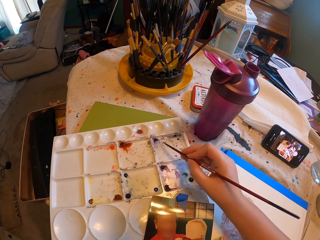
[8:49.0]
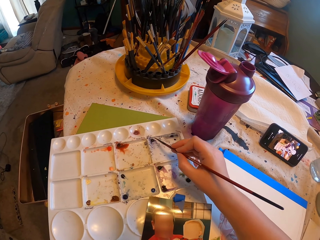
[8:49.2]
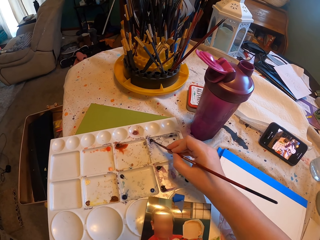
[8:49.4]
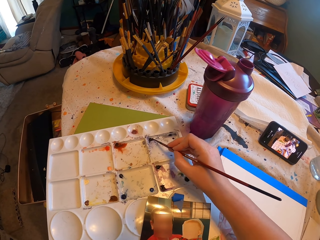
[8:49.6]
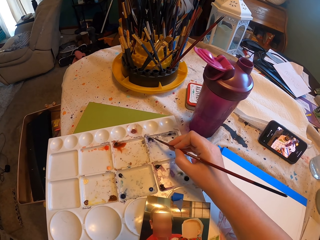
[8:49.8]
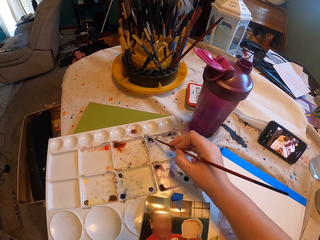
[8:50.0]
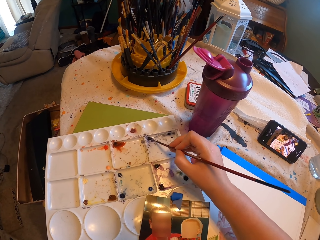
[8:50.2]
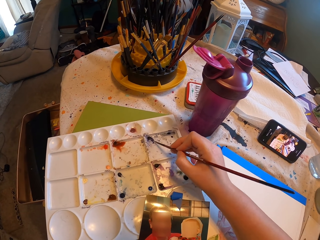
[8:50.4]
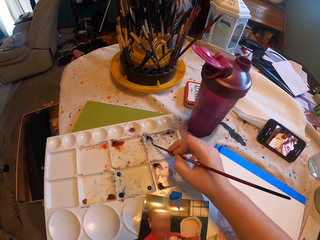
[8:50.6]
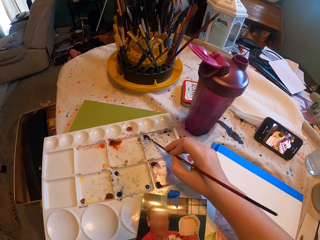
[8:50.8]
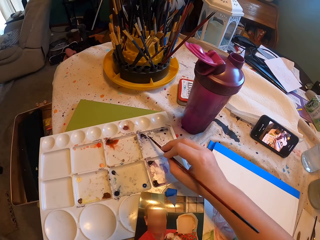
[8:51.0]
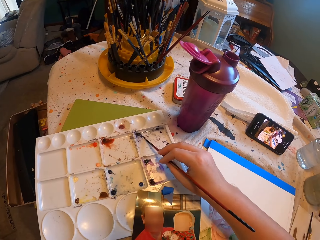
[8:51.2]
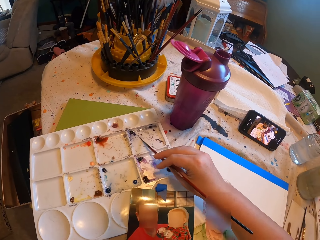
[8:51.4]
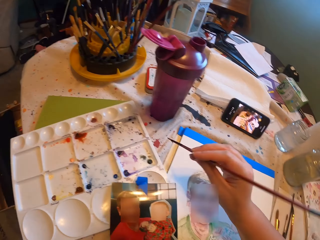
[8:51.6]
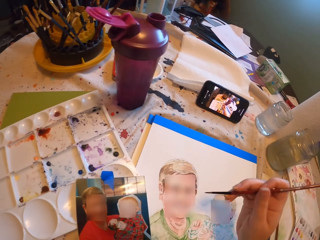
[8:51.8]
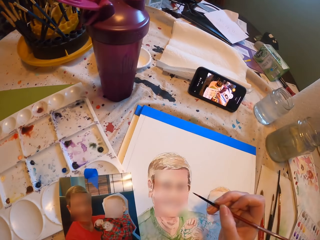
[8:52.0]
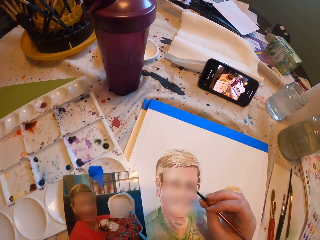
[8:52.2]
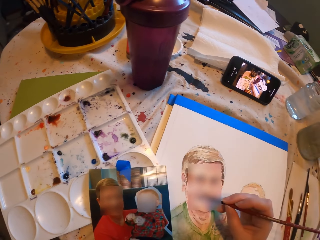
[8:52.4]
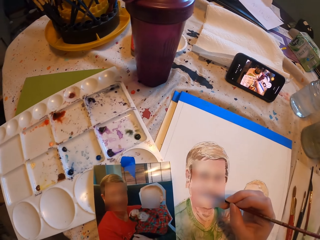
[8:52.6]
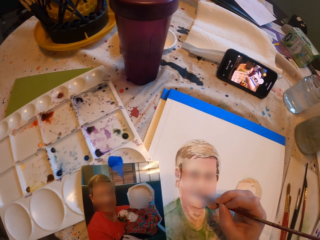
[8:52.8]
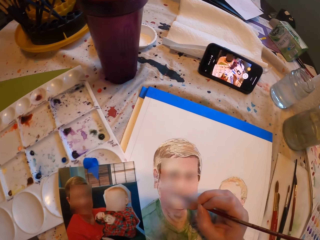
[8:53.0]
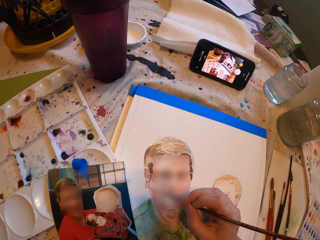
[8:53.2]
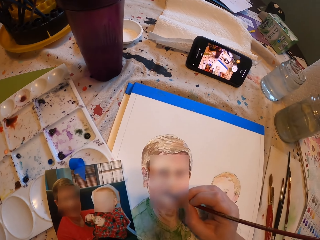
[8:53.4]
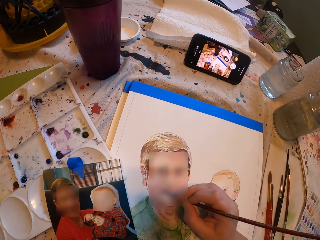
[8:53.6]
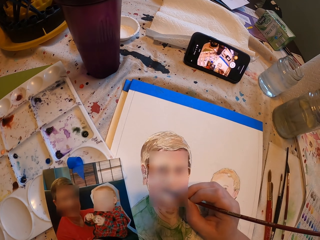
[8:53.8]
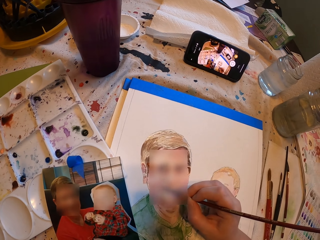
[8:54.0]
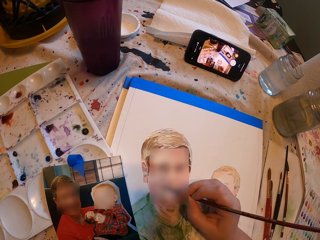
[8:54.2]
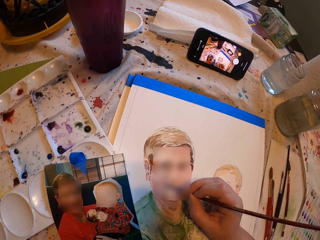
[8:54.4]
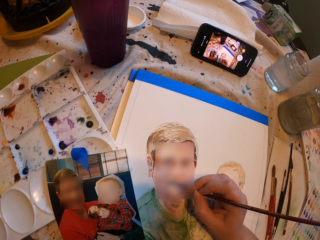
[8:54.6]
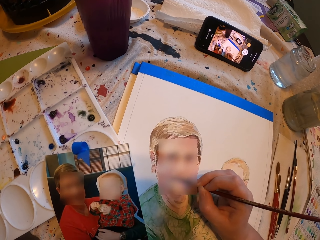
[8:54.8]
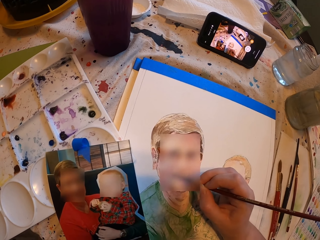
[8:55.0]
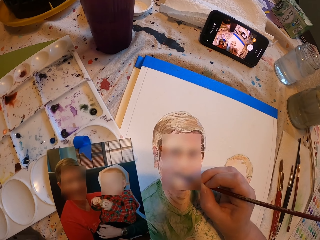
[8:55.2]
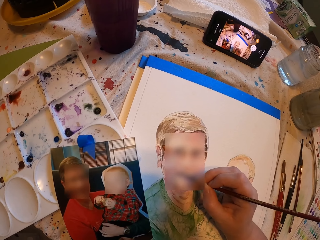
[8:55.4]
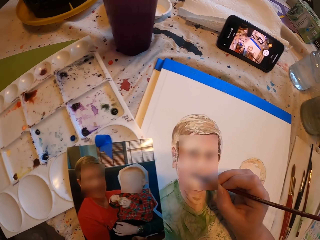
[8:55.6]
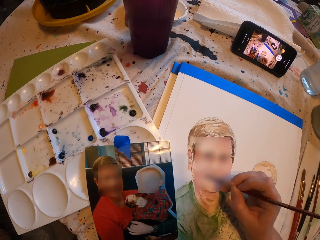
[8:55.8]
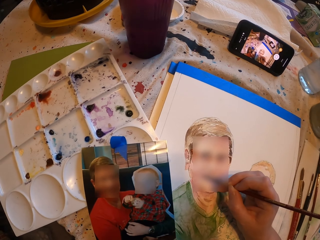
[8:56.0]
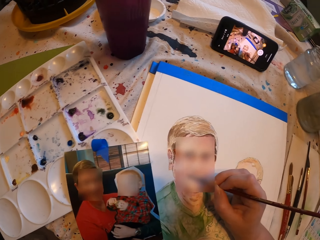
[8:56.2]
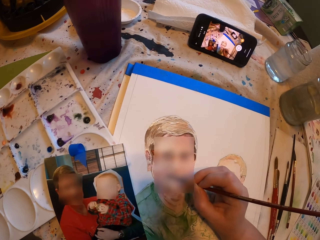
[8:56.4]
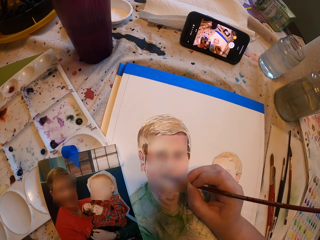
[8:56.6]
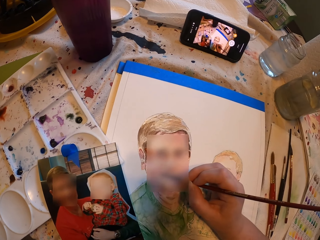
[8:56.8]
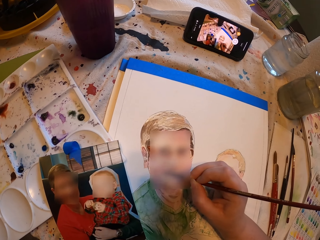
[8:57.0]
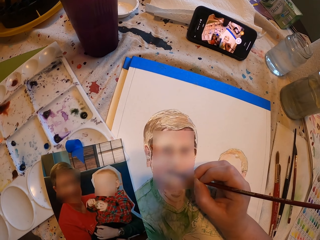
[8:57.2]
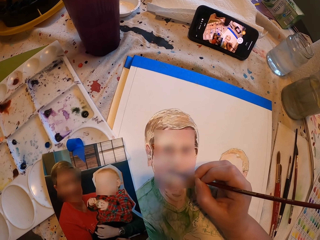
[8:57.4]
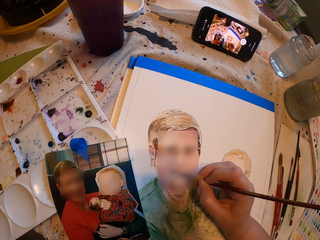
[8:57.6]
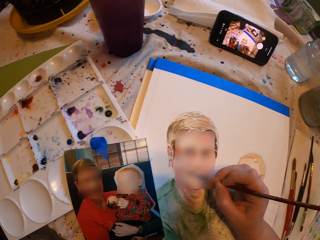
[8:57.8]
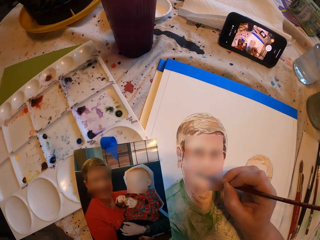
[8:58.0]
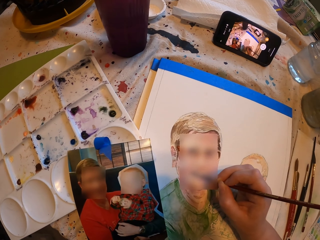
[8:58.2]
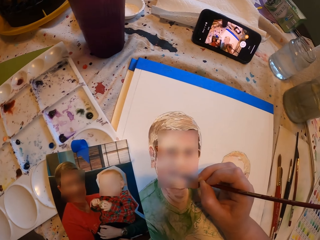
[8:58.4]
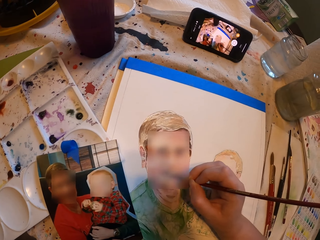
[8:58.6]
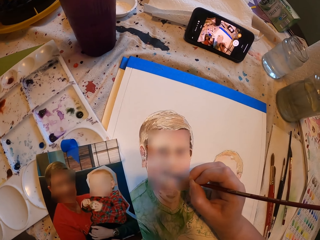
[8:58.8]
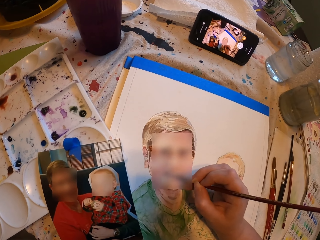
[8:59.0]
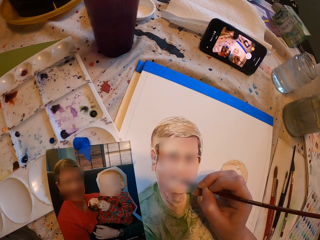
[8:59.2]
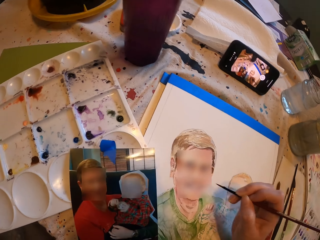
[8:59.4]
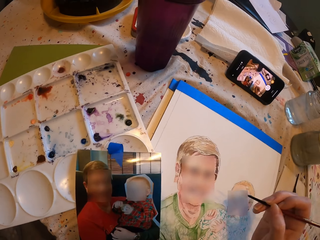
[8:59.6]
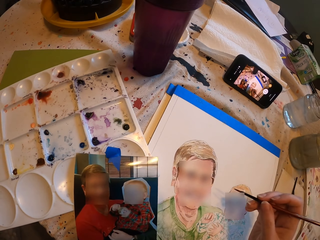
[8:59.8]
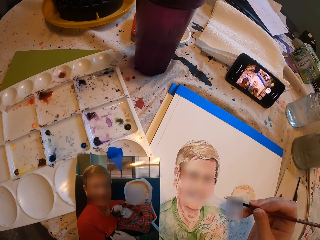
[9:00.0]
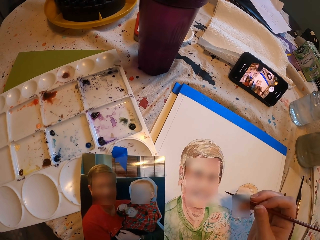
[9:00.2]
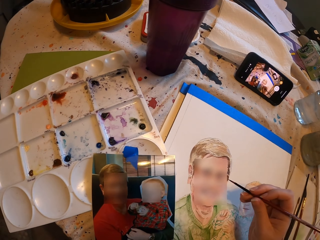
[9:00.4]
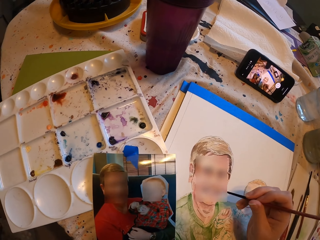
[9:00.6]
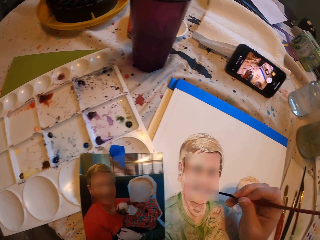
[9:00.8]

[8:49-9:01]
The camera wearer applies something on the drawing brush. They place the brush in the watercolor box. They draw on the white art paper with the drawing brush.

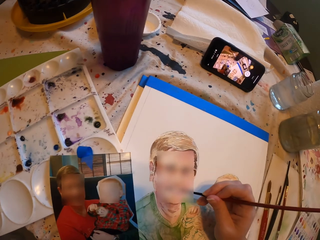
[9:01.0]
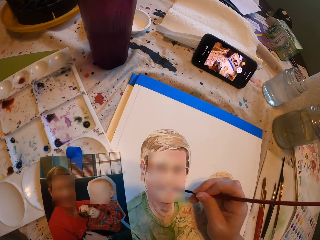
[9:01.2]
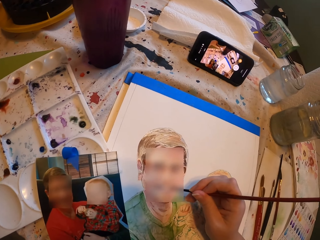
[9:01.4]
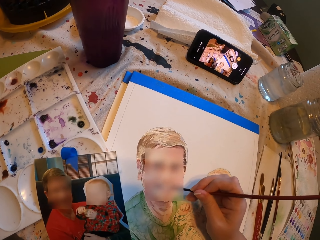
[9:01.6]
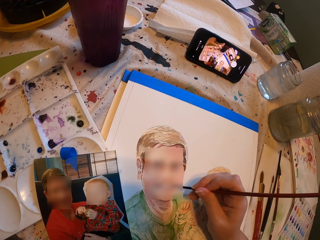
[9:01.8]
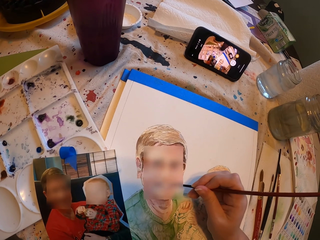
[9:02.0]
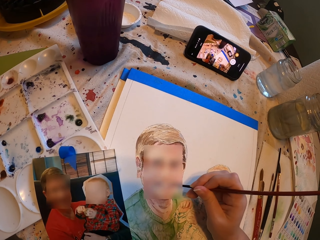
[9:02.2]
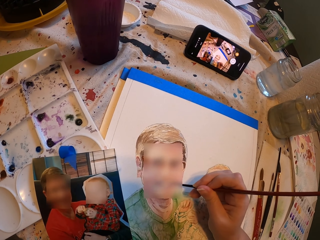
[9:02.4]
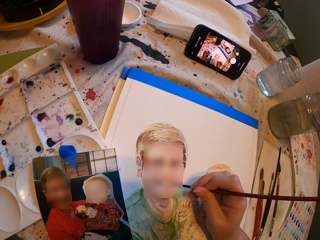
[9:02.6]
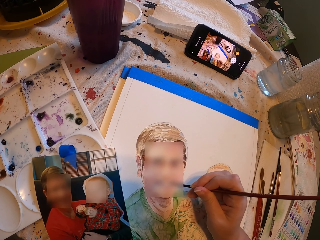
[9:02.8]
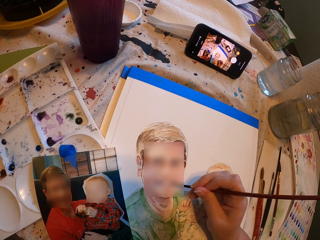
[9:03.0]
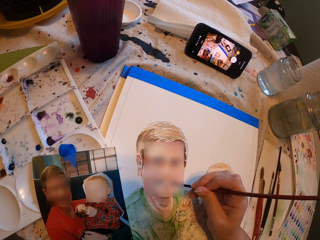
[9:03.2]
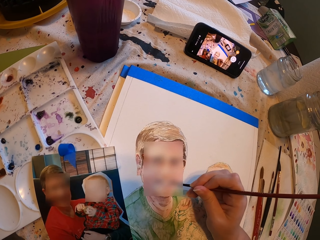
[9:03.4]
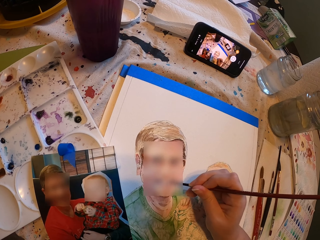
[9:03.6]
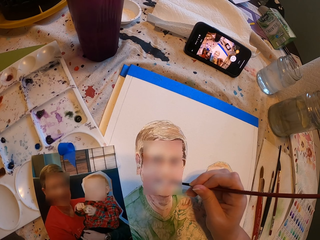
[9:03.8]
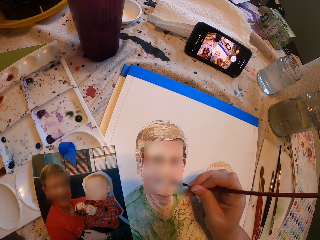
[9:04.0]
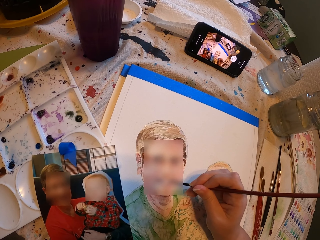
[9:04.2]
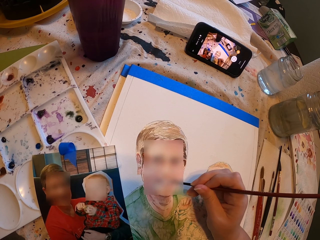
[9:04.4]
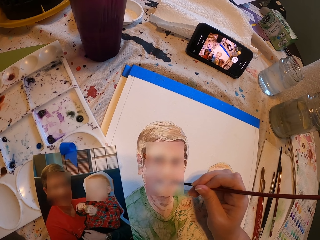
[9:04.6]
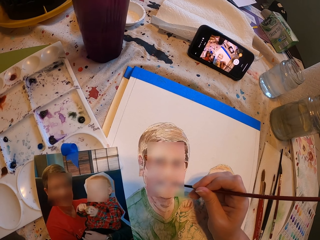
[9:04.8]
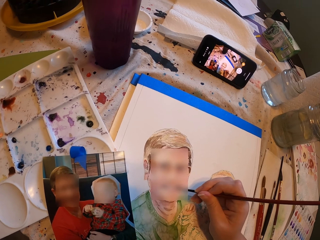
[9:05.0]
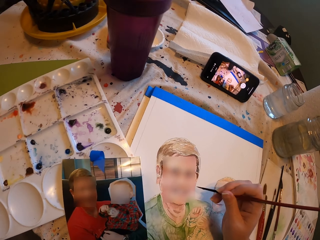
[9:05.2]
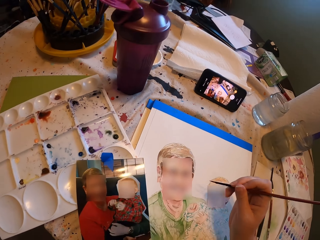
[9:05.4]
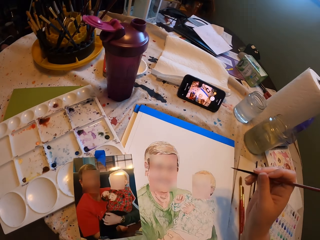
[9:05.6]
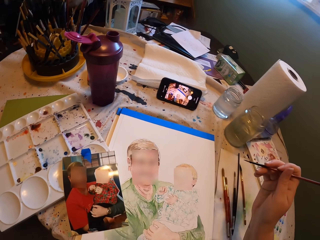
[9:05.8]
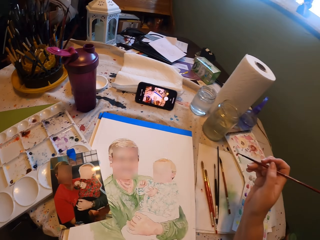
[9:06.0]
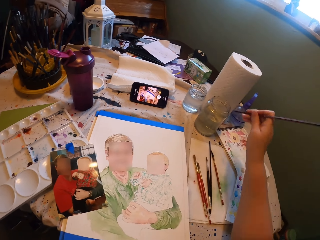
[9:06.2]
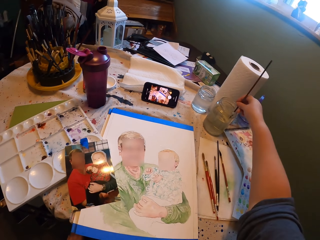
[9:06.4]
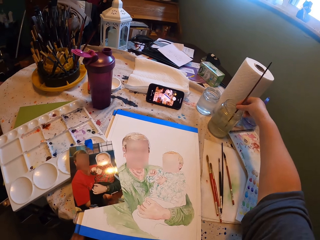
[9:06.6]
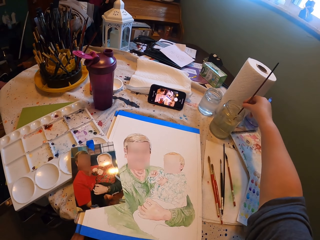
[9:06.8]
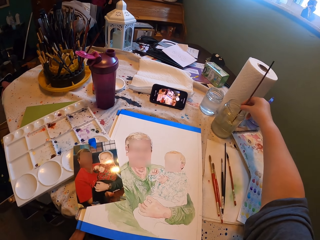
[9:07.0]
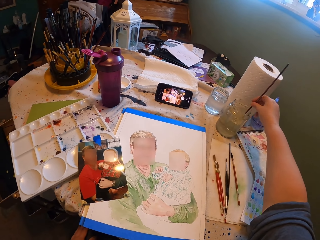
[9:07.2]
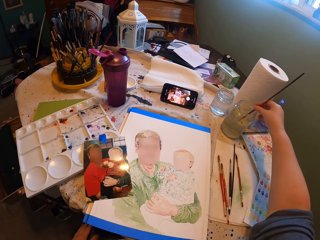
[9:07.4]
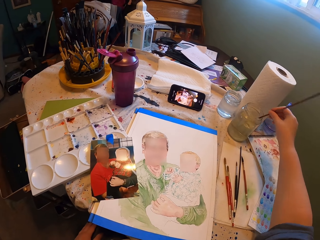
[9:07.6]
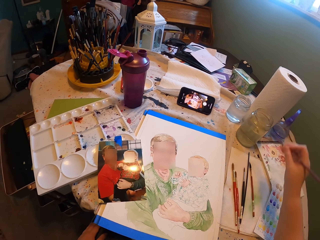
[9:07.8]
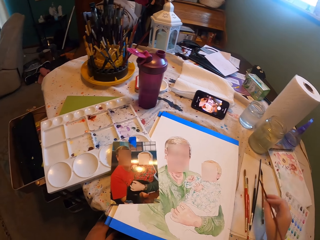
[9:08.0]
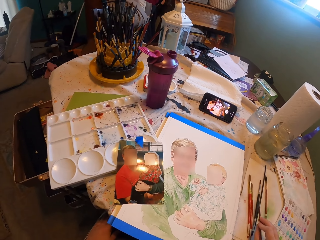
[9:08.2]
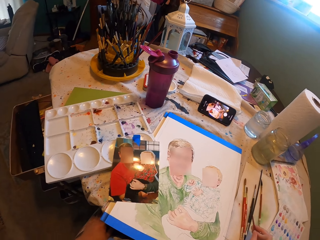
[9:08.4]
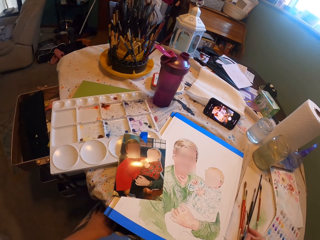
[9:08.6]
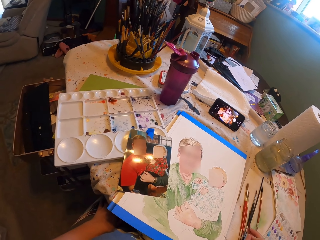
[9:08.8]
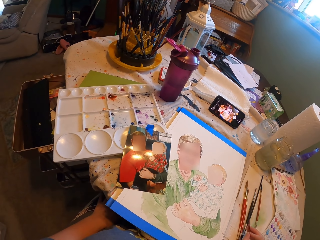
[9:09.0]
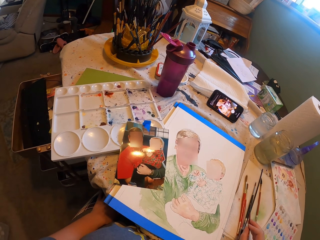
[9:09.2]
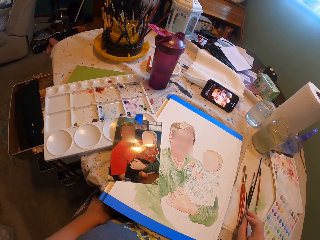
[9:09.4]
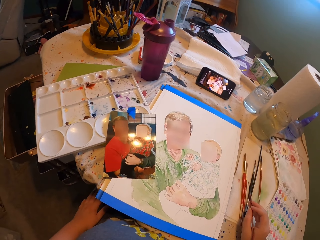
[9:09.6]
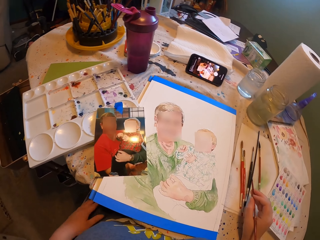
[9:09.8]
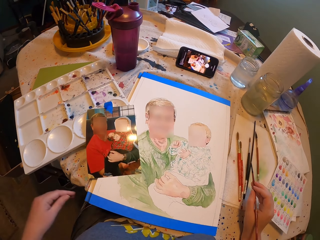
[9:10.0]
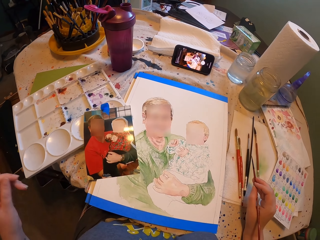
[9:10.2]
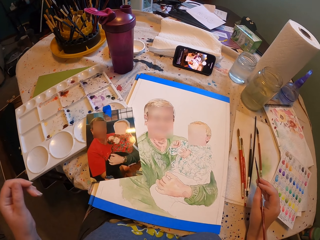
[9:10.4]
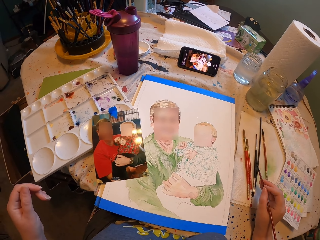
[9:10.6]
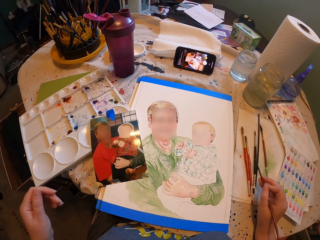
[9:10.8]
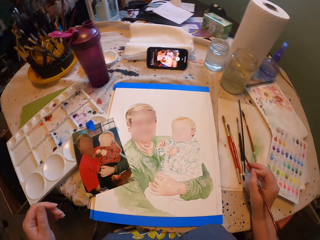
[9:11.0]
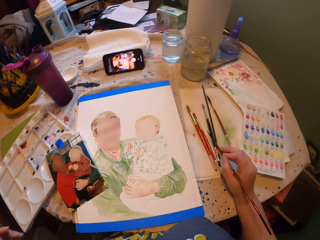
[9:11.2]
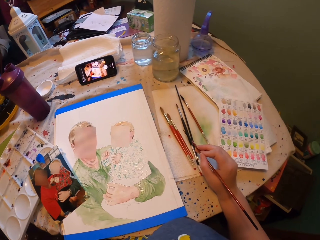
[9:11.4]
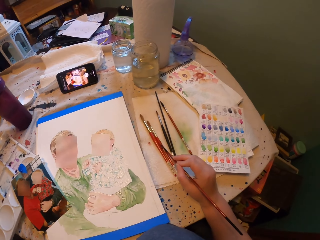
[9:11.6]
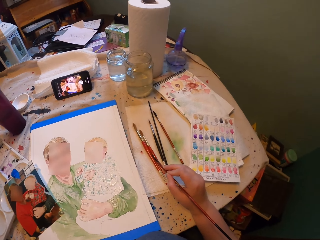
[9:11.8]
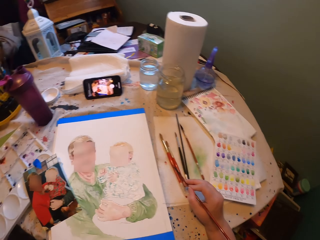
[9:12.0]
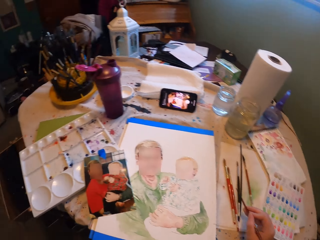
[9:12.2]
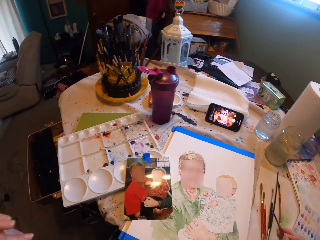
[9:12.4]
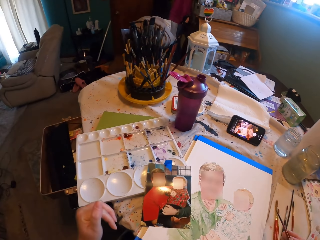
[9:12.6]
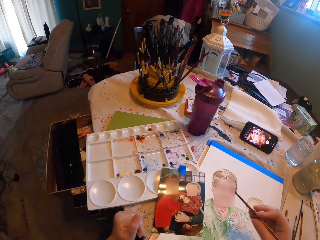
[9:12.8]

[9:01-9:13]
The camera wearer dips the drawing brush in the glass jar. They wipe the brush on a paper.
